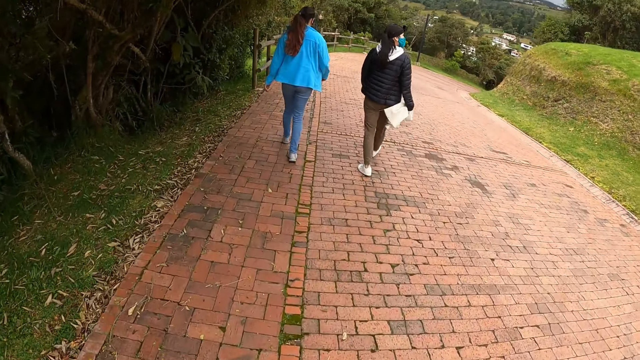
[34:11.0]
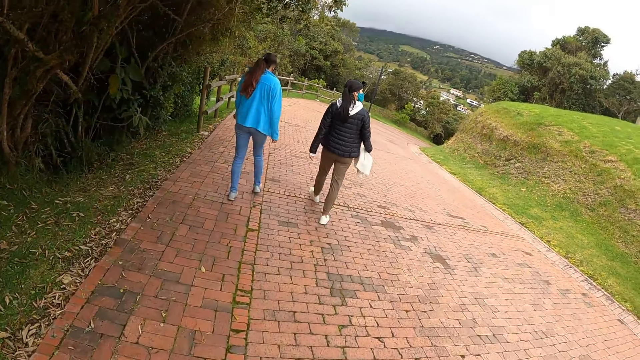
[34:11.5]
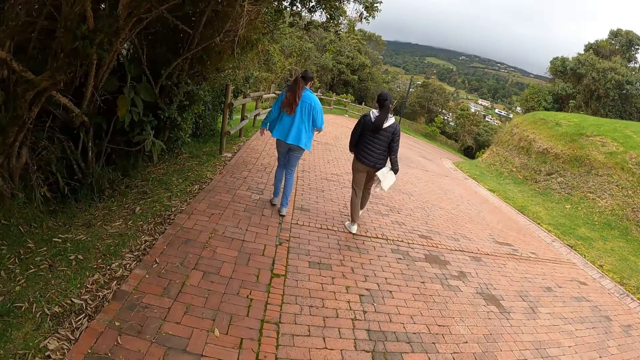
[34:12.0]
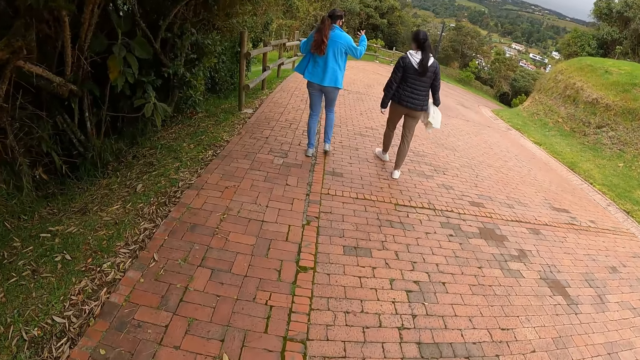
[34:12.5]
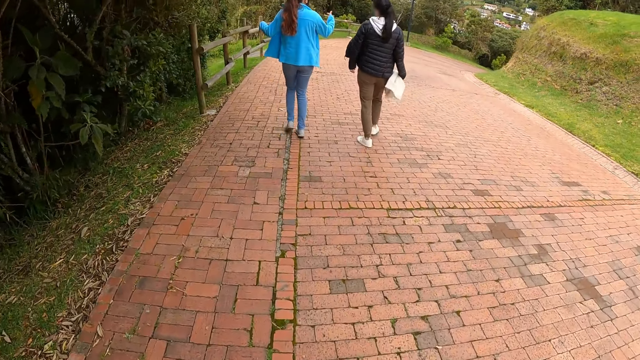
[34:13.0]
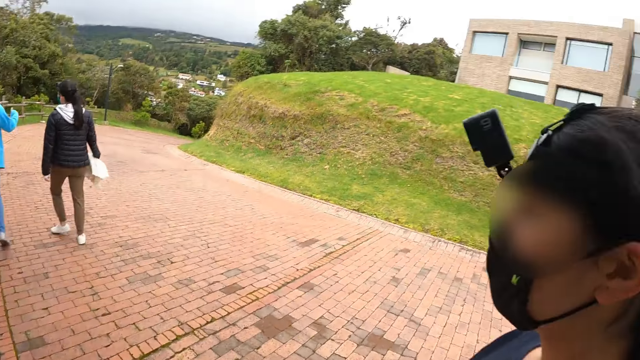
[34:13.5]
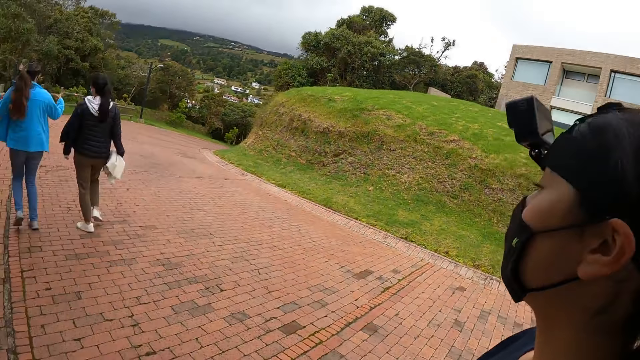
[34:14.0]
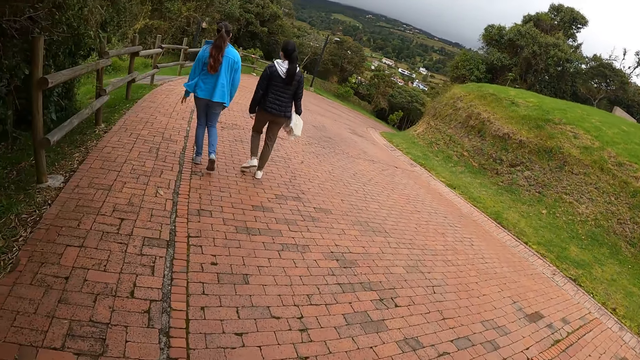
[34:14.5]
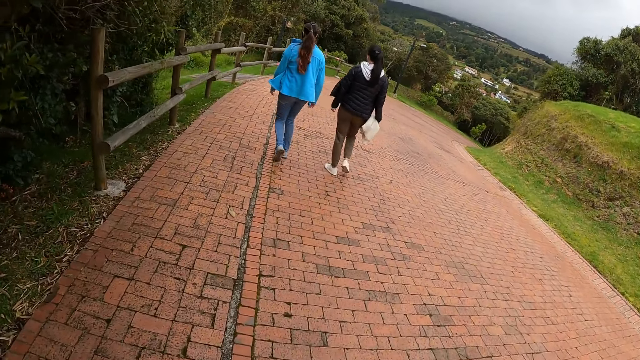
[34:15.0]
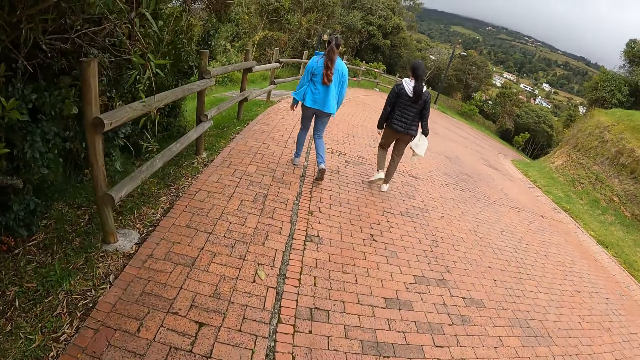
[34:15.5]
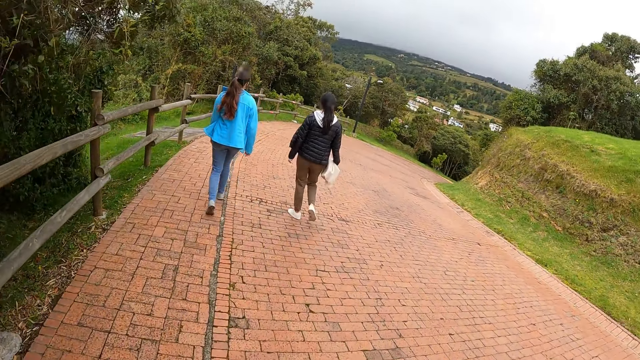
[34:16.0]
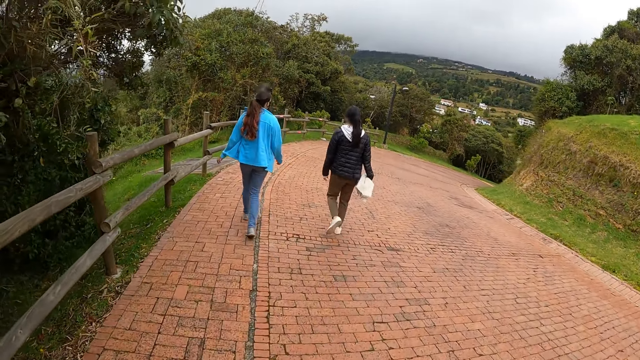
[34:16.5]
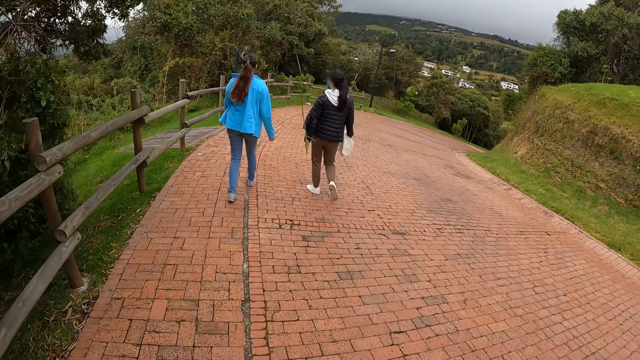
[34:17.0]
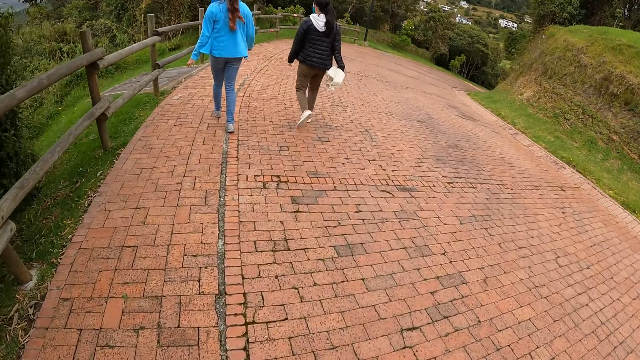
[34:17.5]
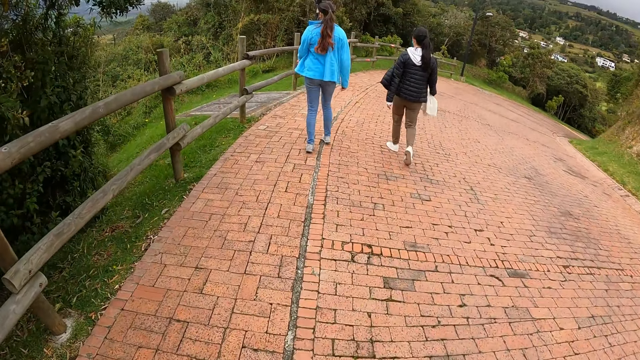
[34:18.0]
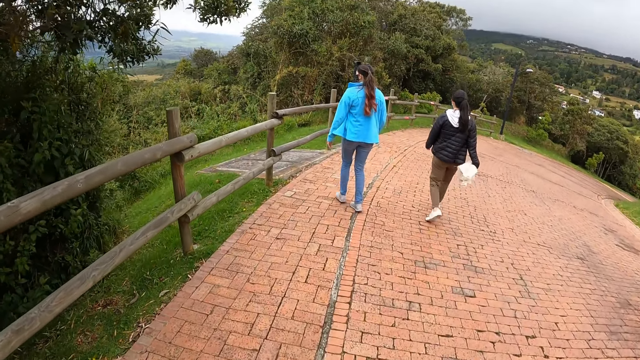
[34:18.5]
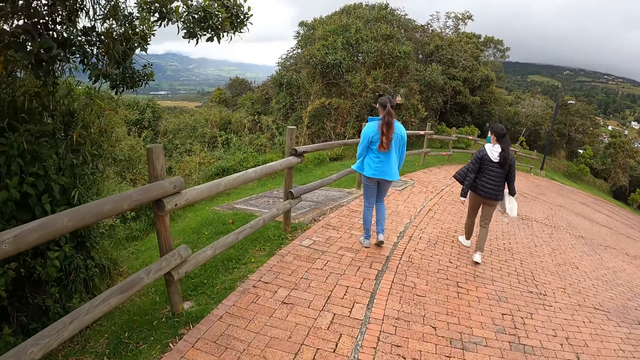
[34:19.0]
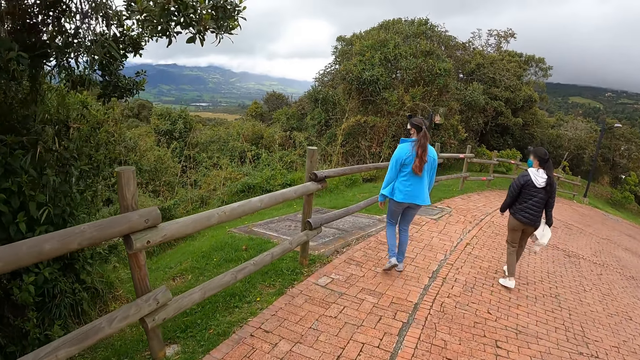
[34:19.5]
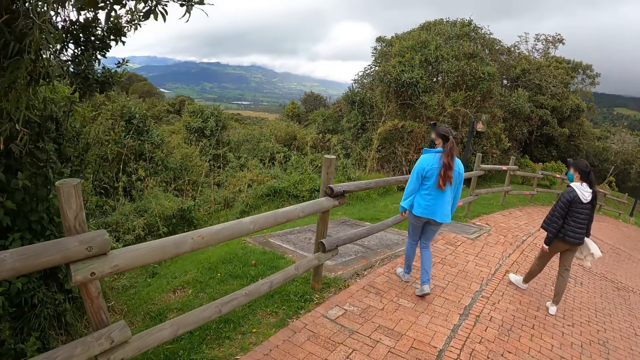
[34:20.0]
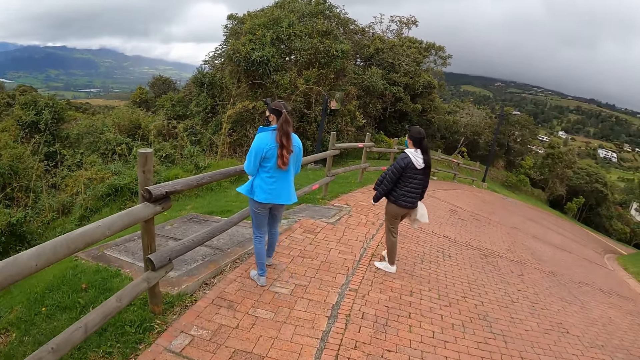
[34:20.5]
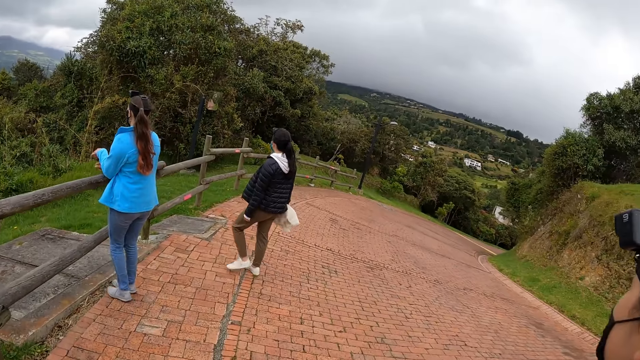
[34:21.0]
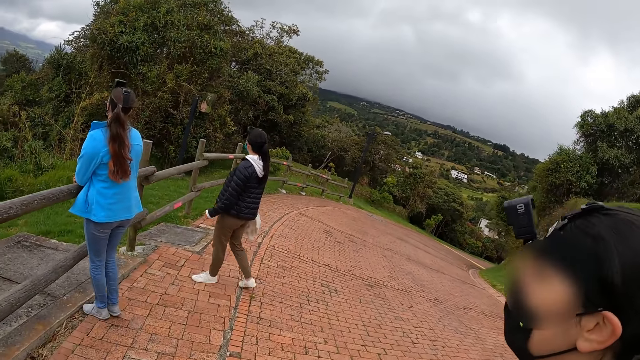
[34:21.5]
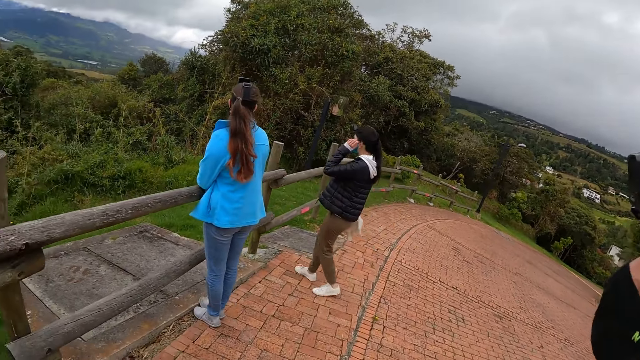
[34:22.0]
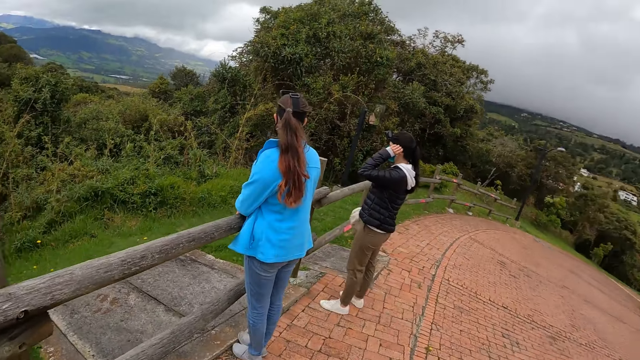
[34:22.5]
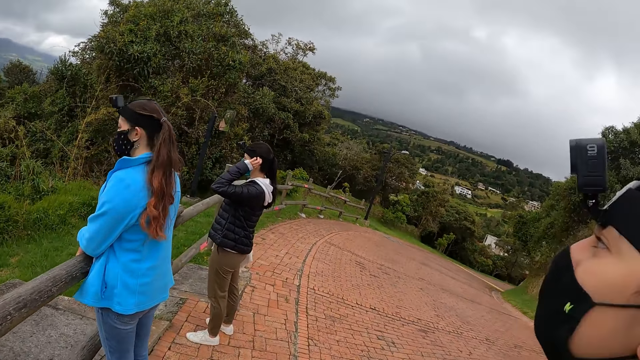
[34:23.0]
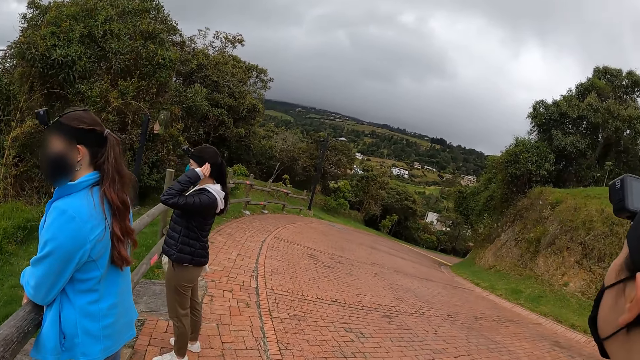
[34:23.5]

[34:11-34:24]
A woman walks on the pathway. The camera wearer stares at a lady. They walk along the pavement. Another woman walks to a wooden railing. A third woman walks to the wooden railing. The camera wearer walks to the wooden railing. The second woman rests her arms on the wooden railing. The third woman fiddles with her hair with her left hand.

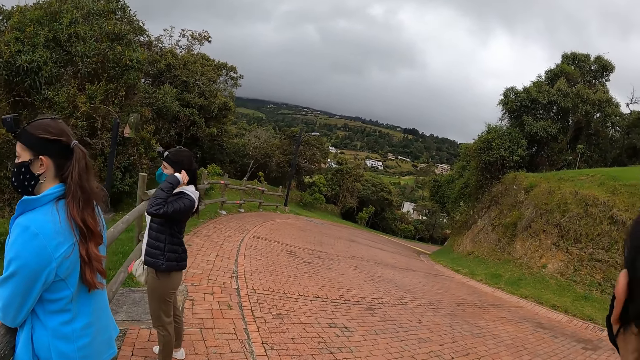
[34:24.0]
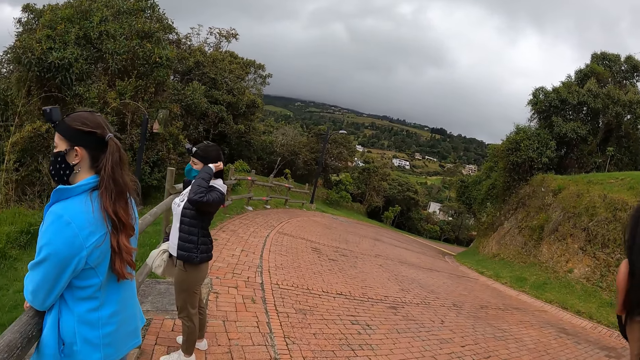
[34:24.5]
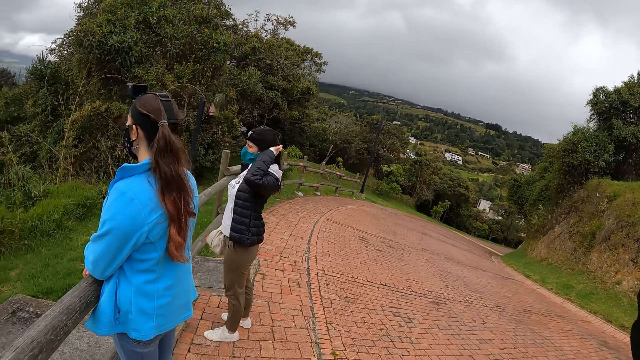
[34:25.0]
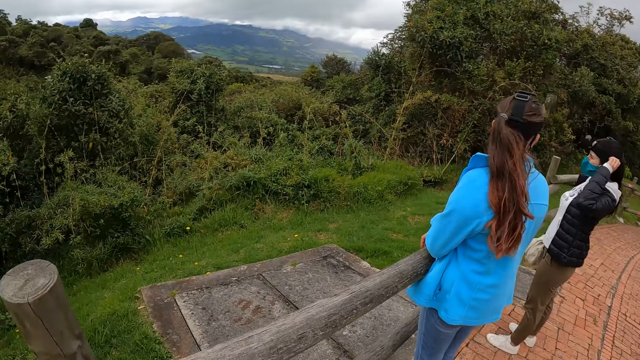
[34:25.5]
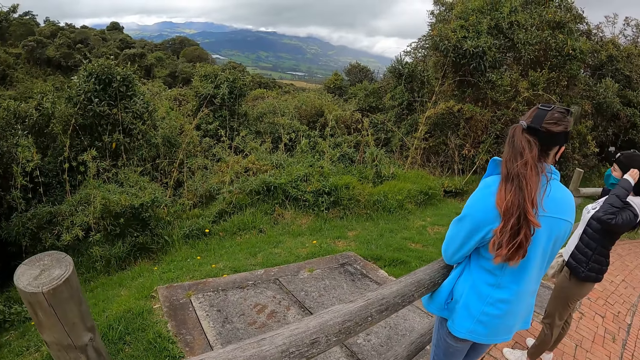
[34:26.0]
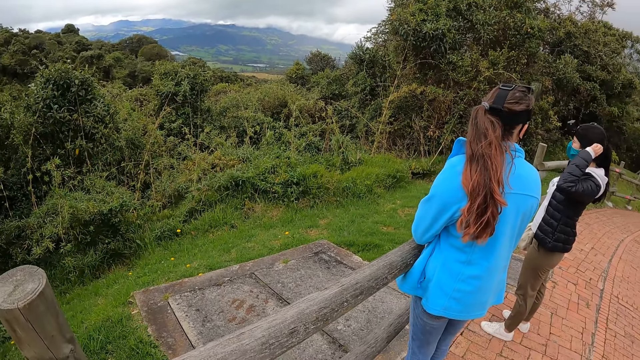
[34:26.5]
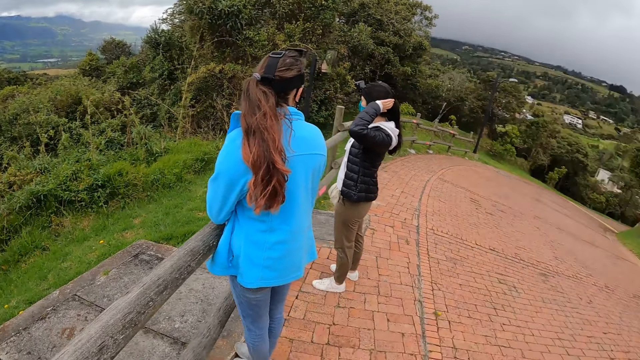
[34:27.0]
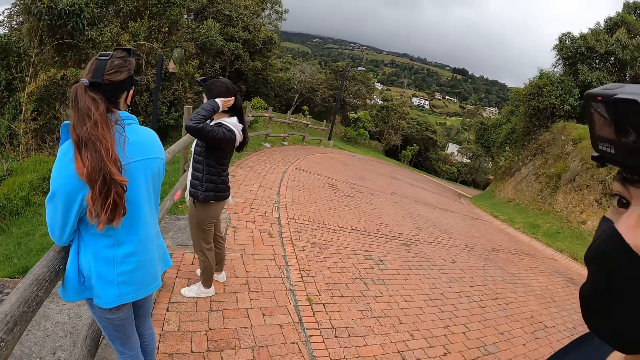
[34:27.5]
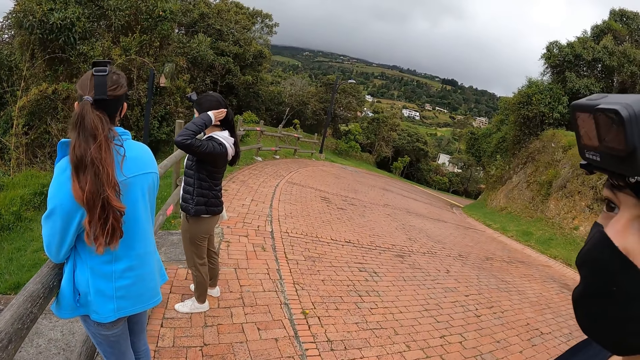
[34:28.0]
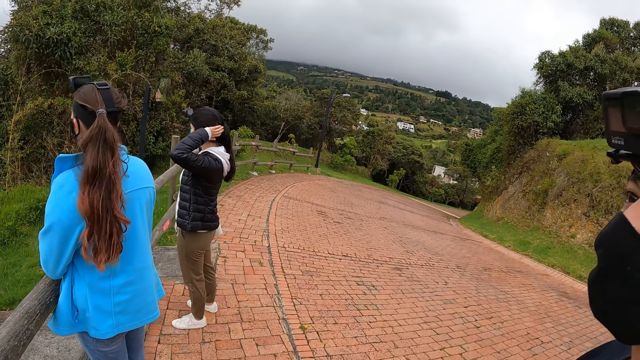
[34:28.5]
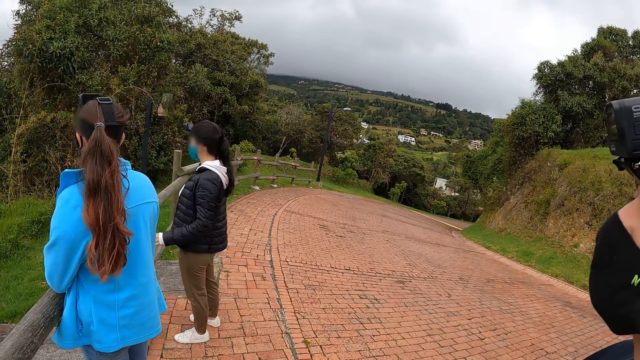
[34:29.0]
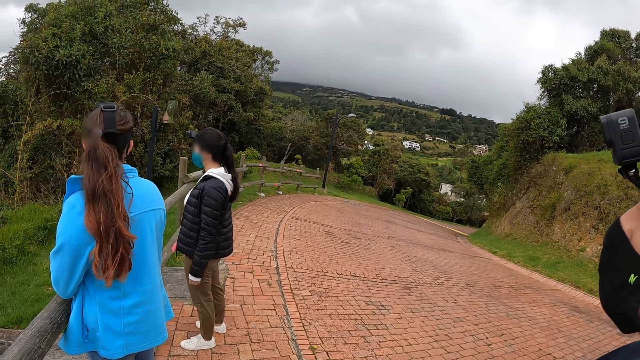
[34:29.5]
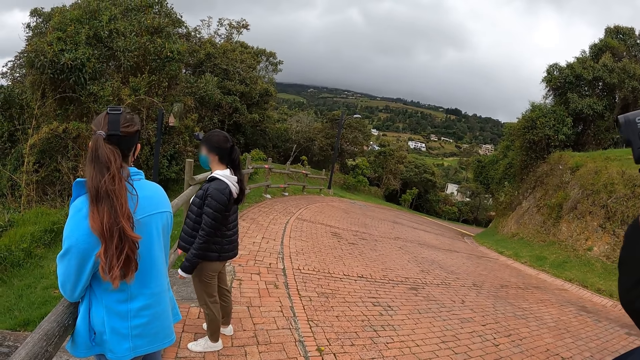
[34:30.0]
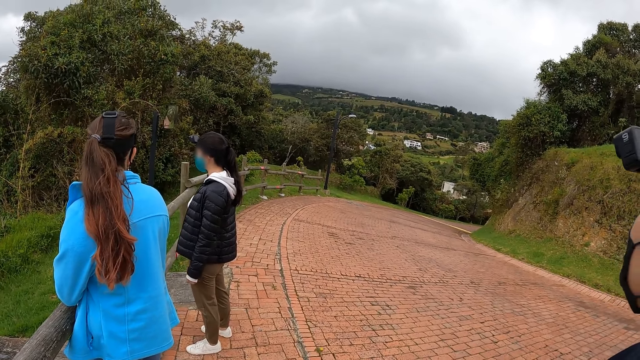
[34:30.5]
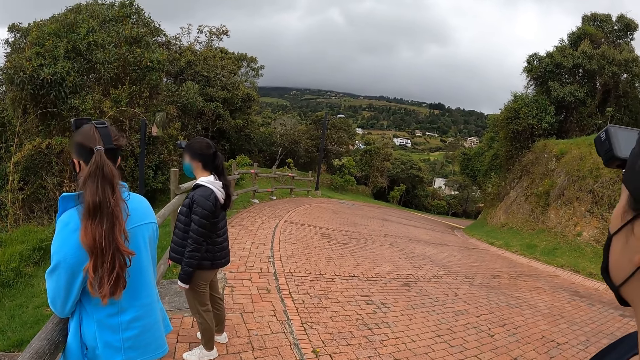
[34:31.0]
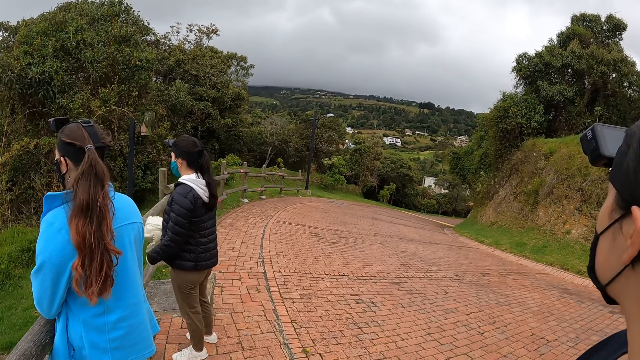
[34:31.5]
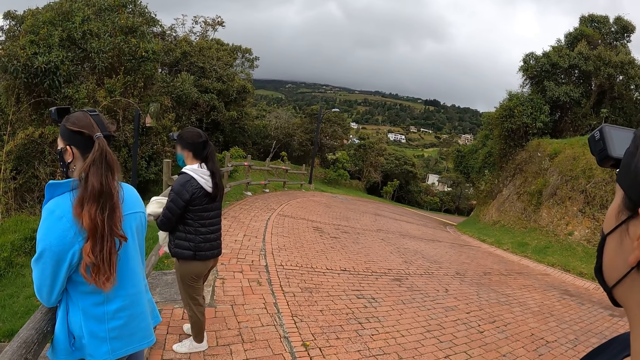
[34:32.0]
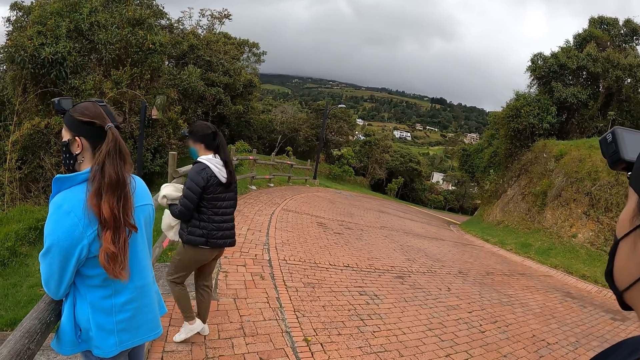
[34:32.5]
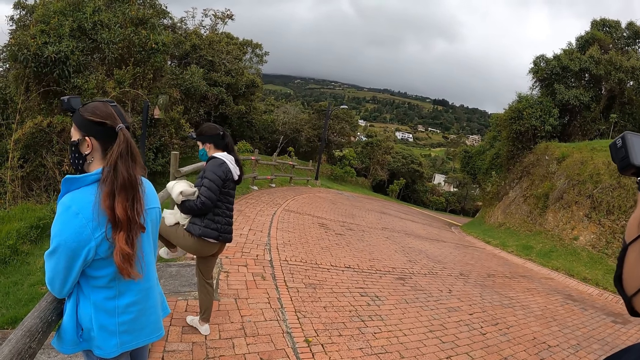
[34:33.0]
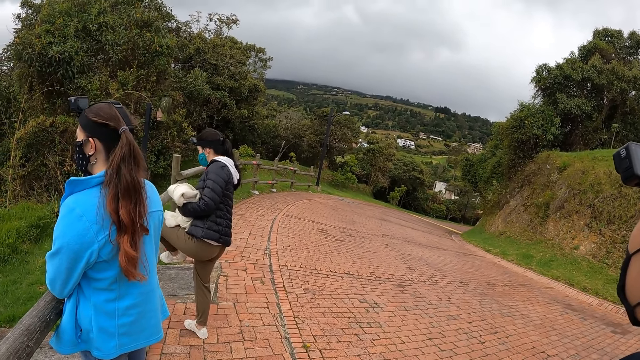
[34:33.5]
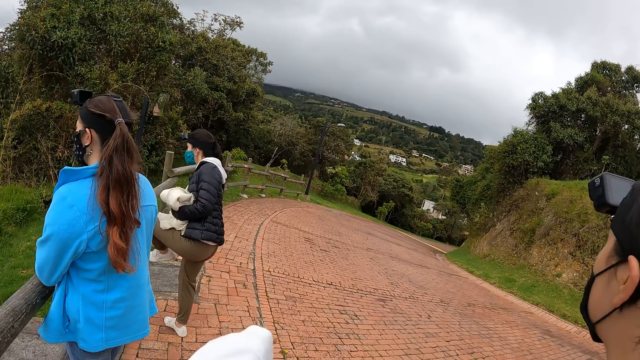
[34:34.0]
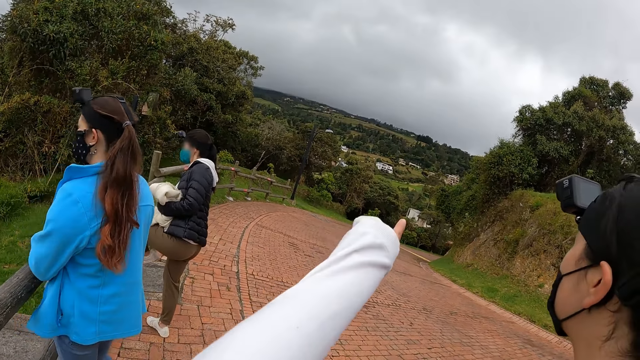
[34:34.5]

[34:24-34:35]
The camera wearer stares at two ladies. They view the nature. They look at another lady. A woman passes the sweater in her right hand to her left hand. She adjusts her left shoe with her right hand.
